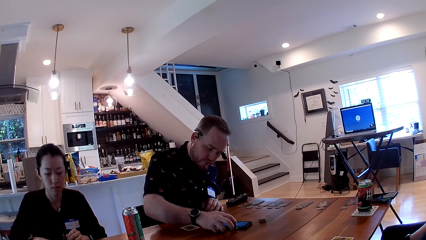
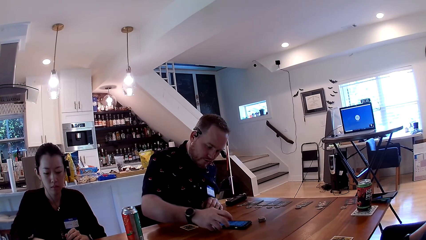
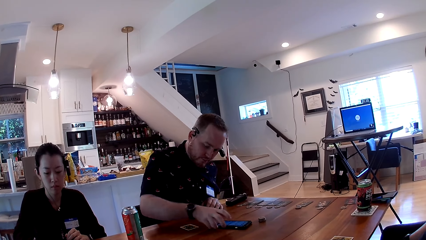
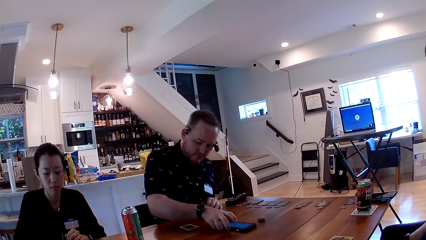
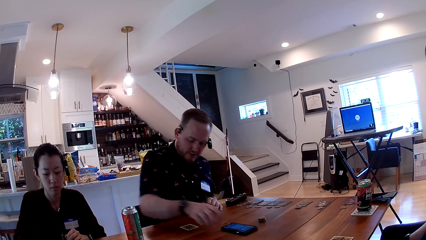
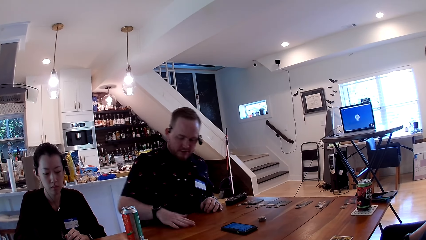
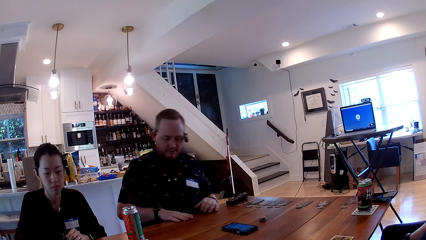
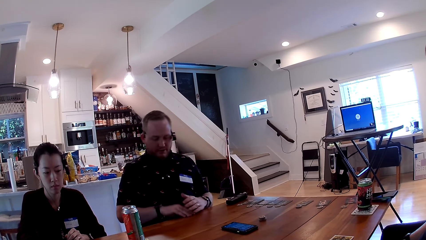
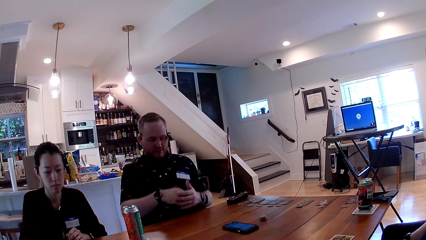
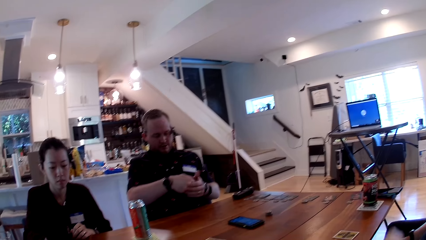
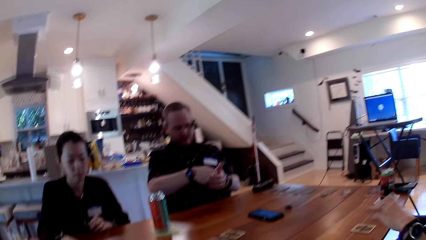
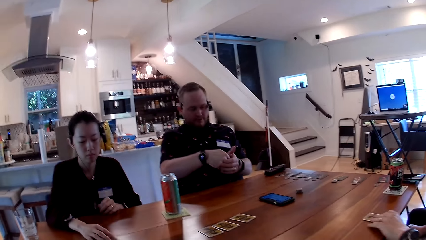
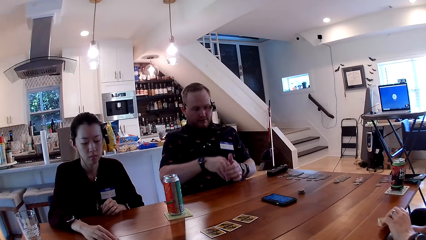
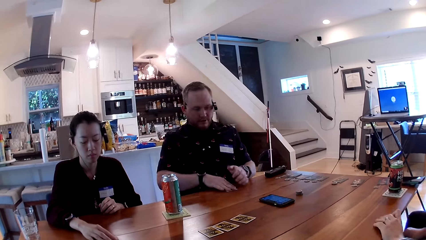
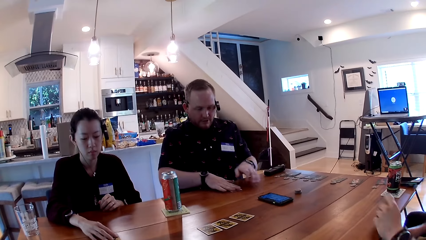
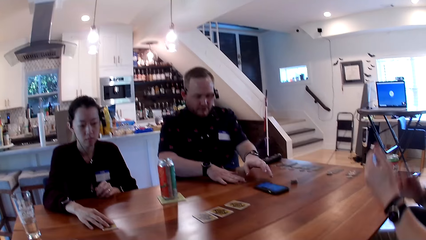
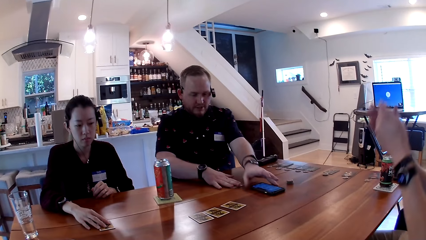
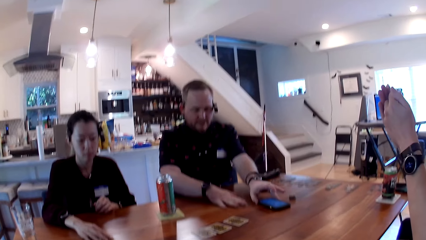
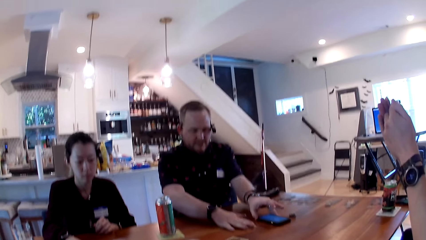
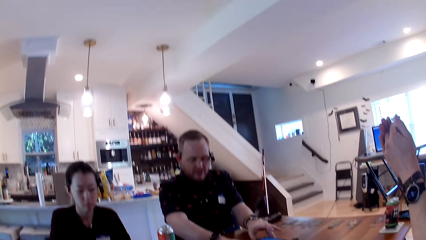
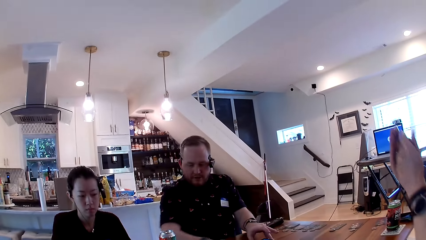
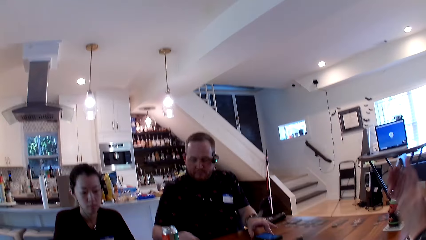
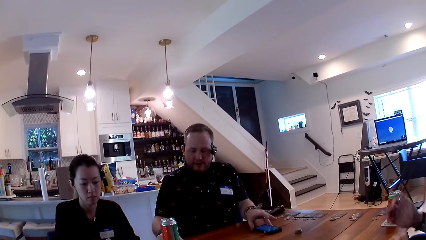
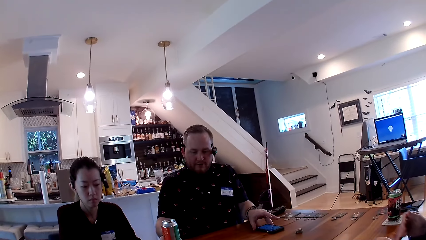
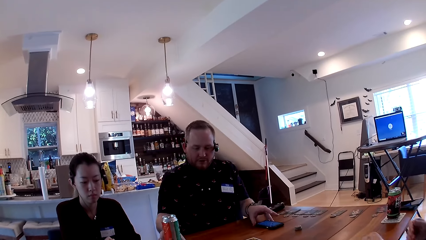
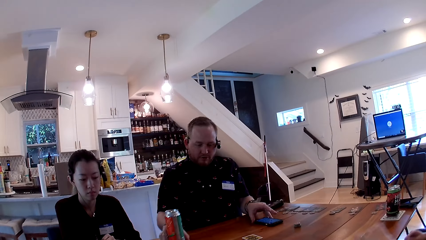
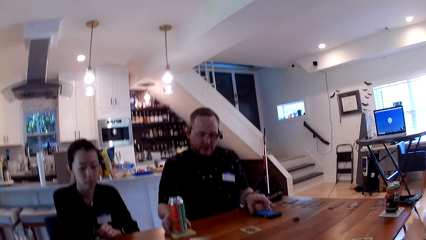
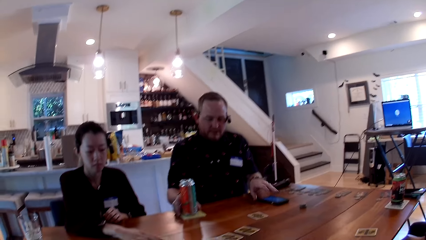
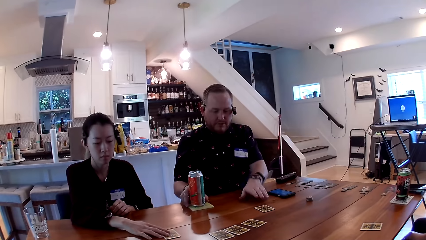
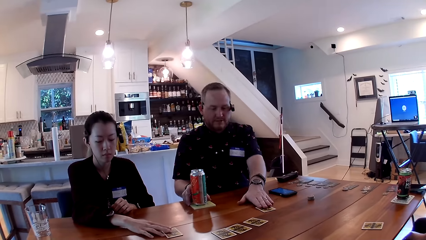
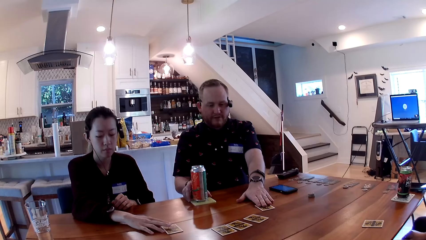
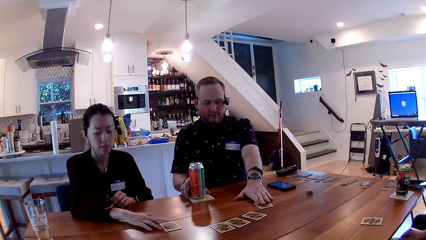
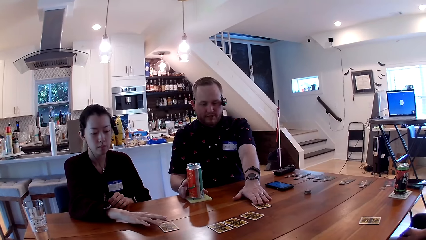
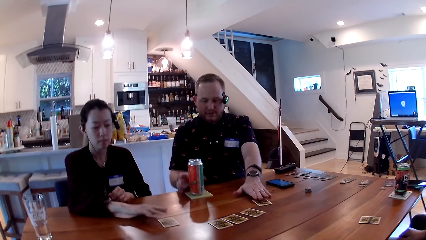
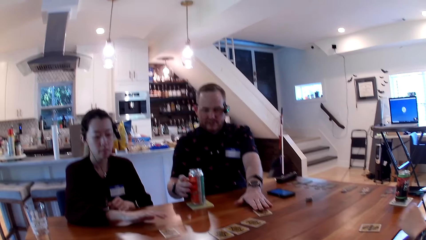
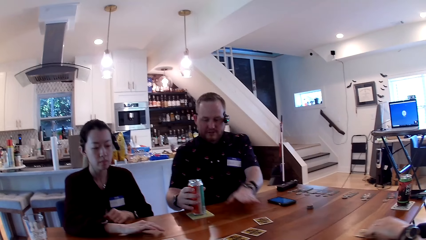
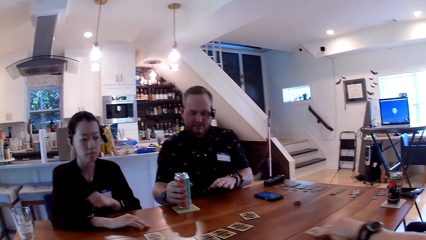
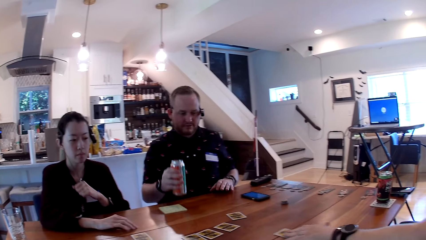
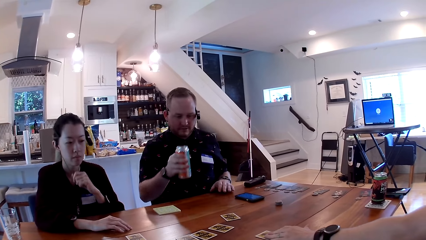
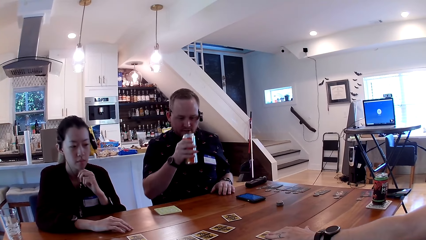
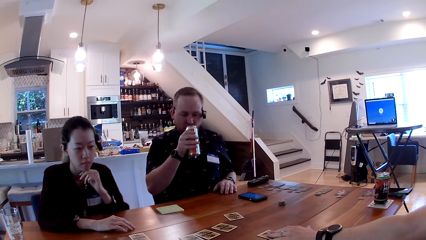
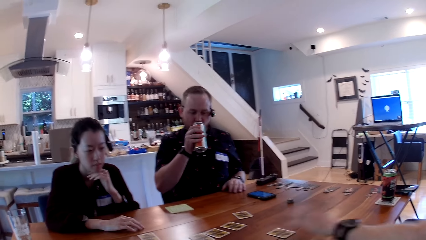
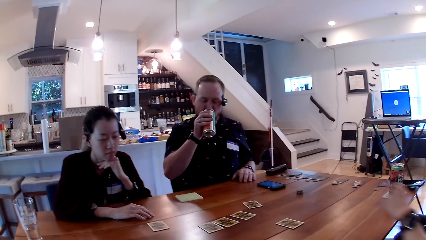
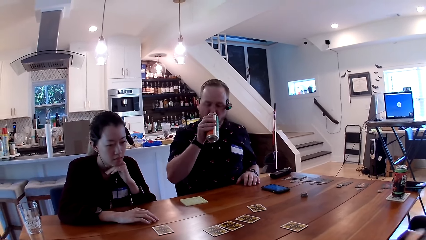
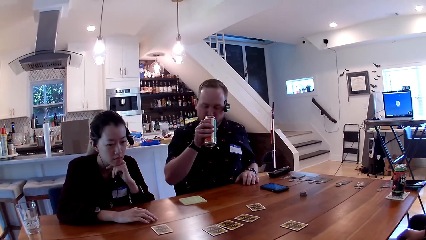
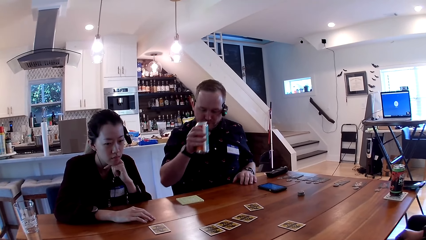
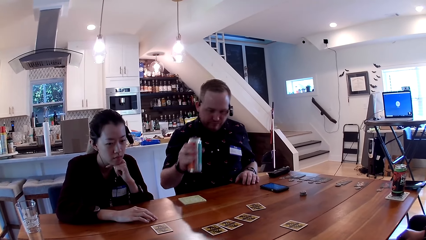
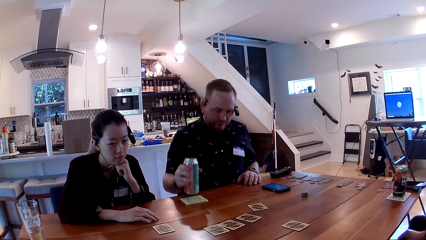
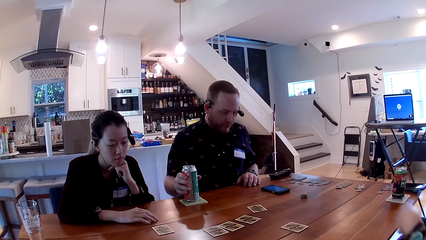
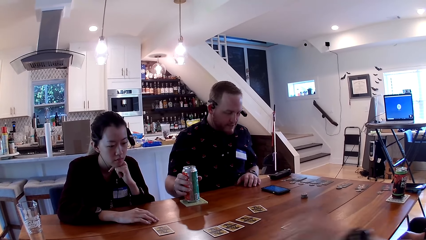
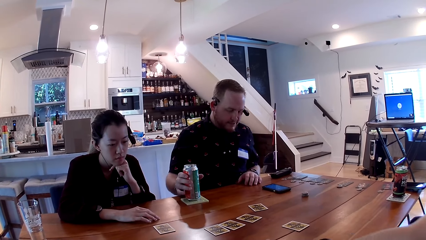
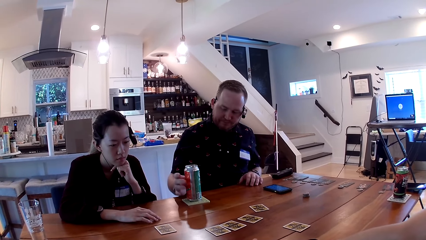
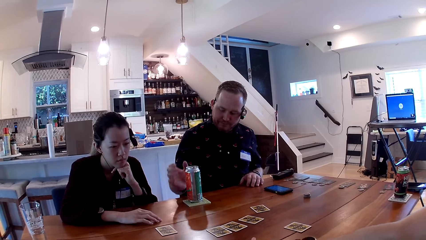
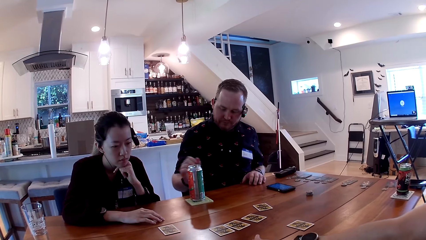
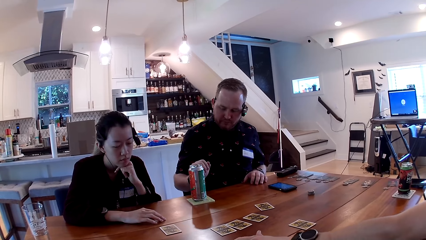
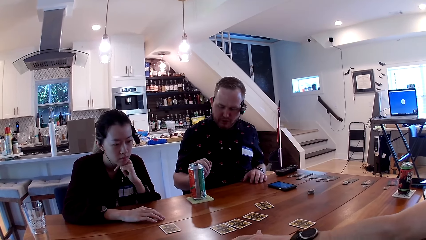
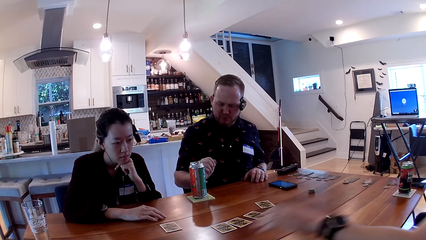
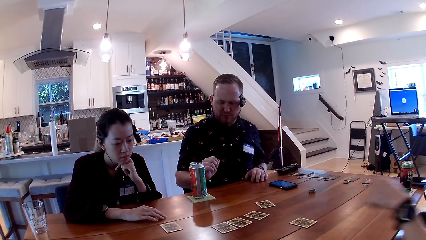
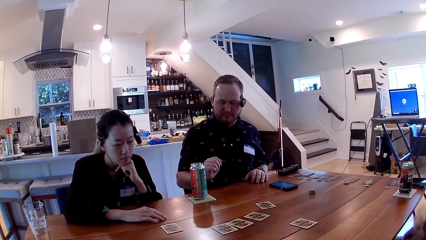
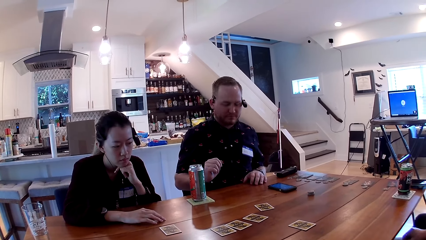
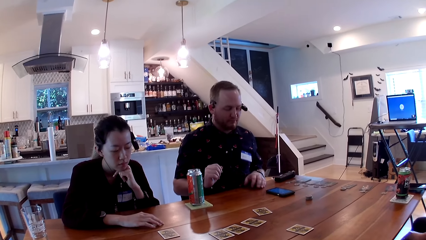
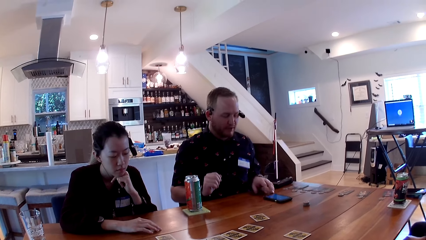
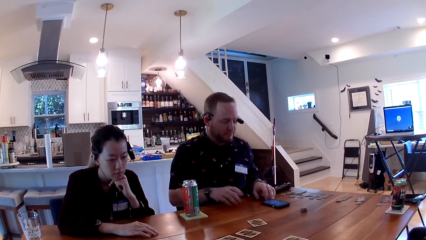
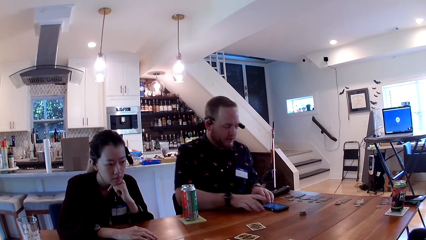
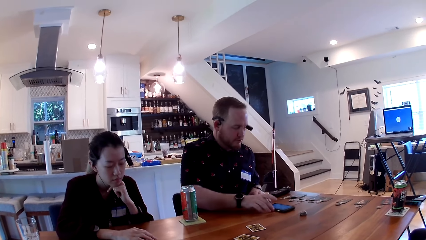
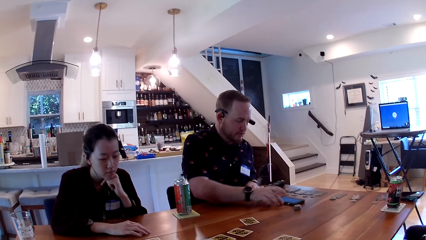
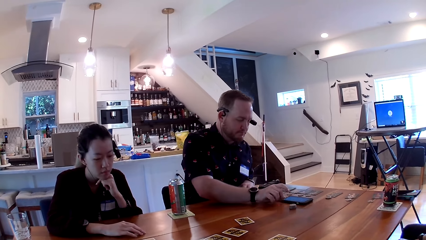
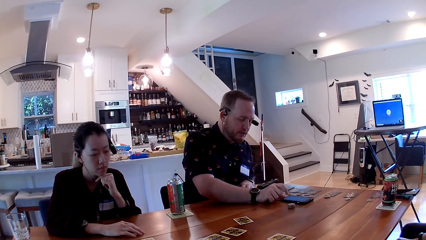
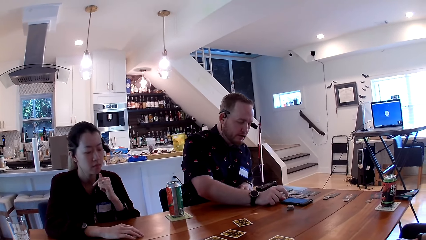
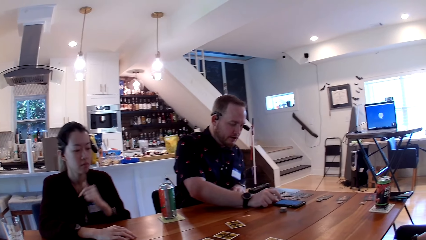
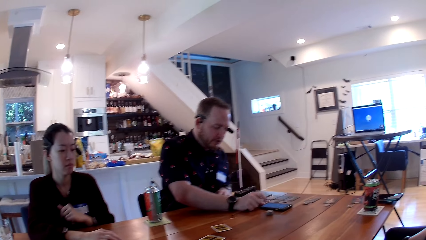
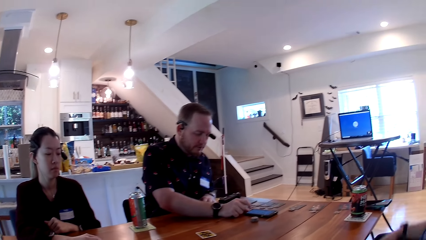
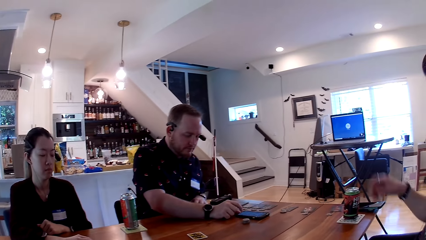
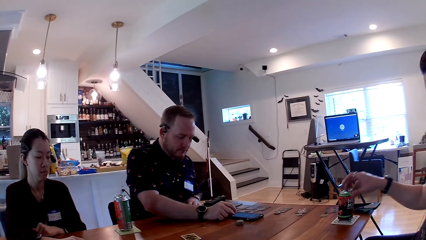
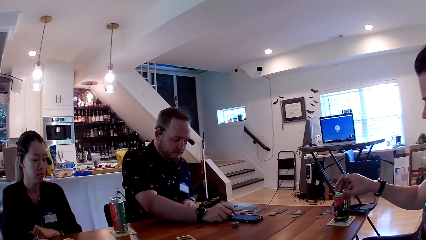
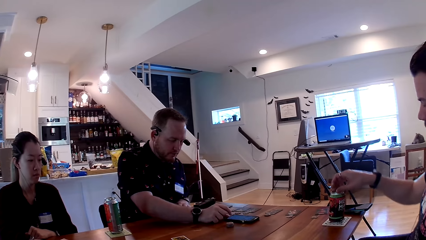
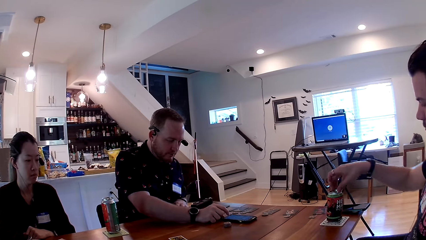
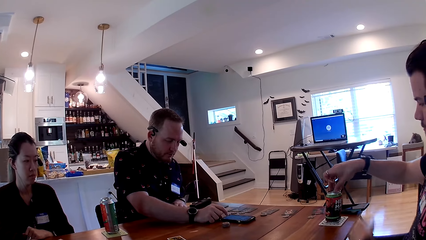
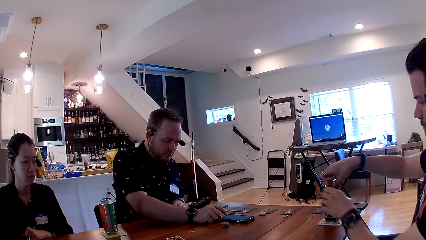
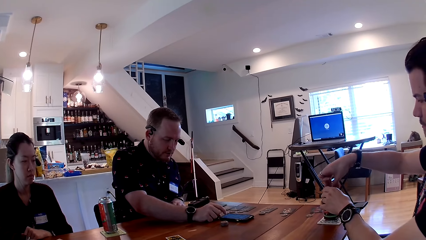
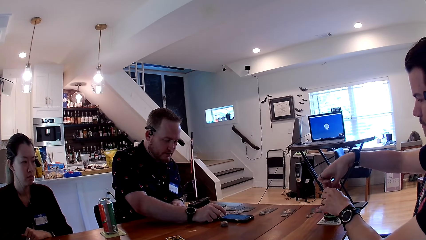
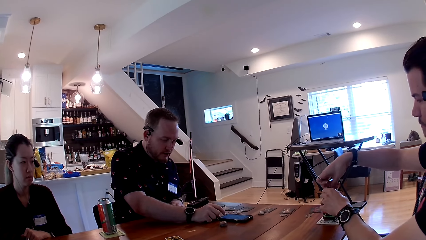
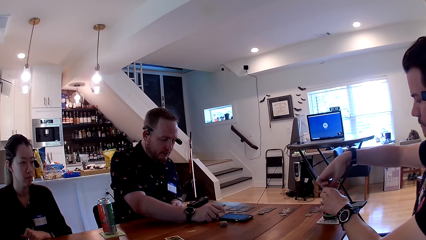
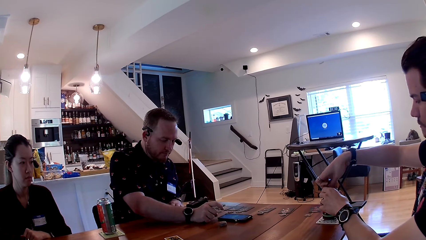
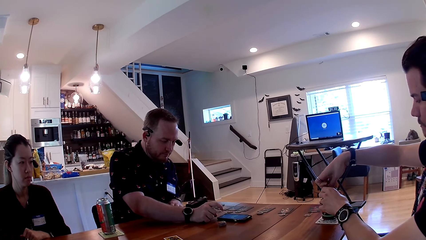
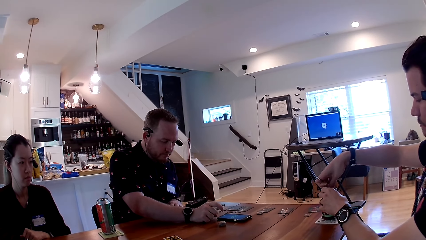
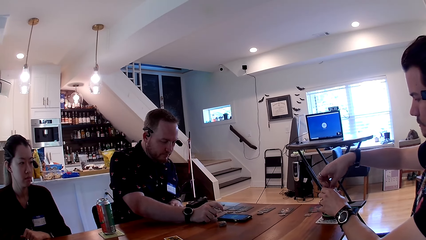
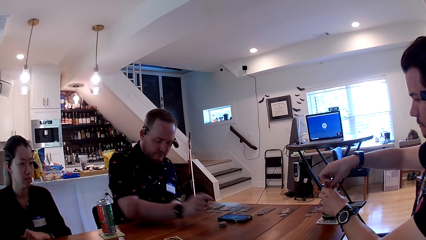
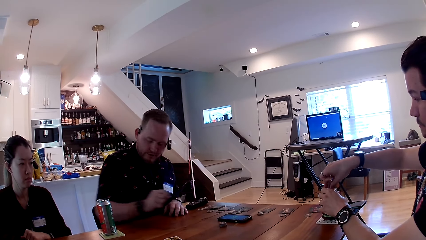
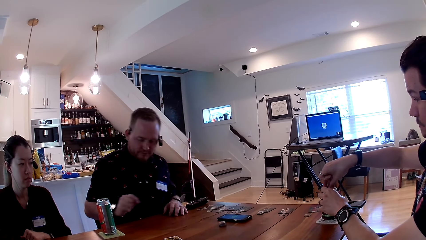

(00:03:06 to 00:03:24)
A man picks up a card from the table with his right hand. The man looks at the card in his hands. Another man picks up a card from the table with his left hand. The first man places the card on the table with his right hand. The first man moves the mobile phone on the table with his left hand. The first man moves the canned drink with his right hand. The first man moves a card with his left hand. The other man moves a card with his left hand. The first man picks up the canned drink with his right hand. The first man drinks the canned drink in his right hand. The first man places the canned drink on the table with his right hand. The first man moves the mobile phone on the table with his right hand. The other man opens a canned drink with his hands.
